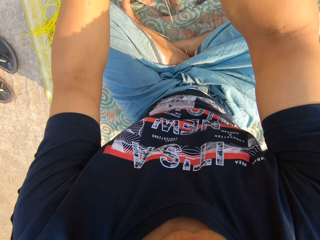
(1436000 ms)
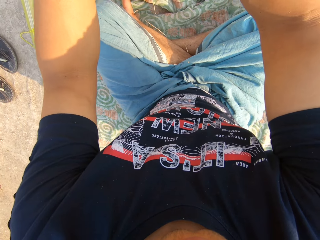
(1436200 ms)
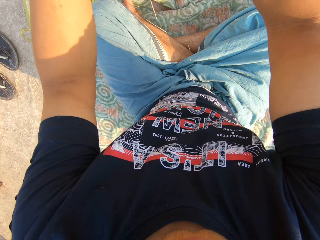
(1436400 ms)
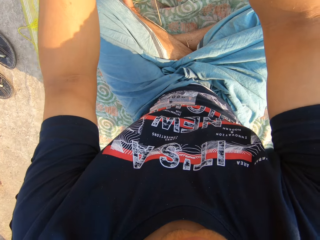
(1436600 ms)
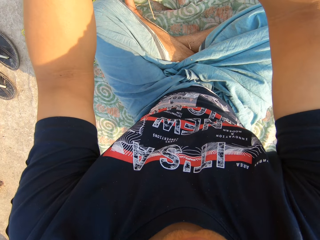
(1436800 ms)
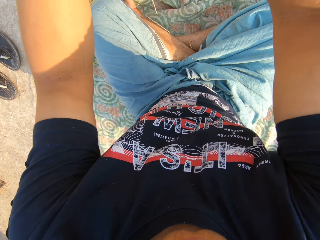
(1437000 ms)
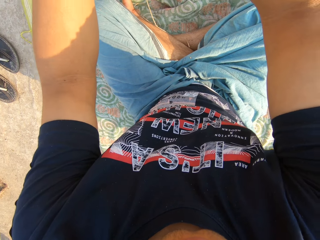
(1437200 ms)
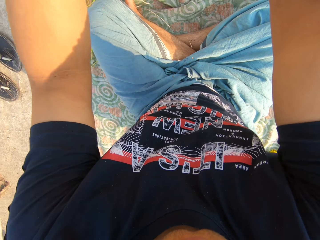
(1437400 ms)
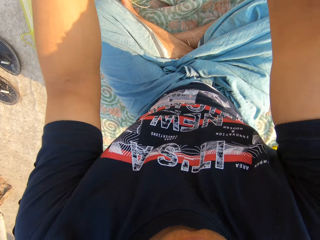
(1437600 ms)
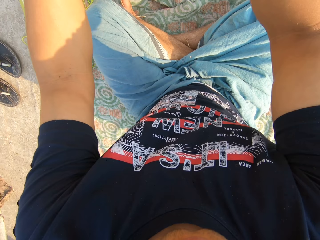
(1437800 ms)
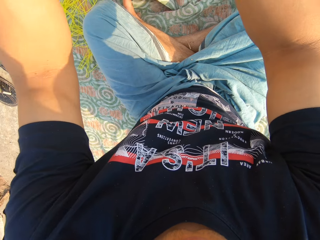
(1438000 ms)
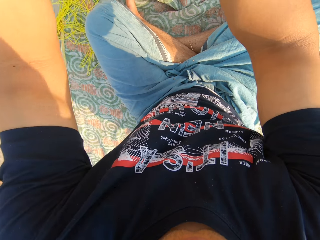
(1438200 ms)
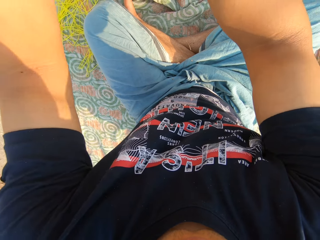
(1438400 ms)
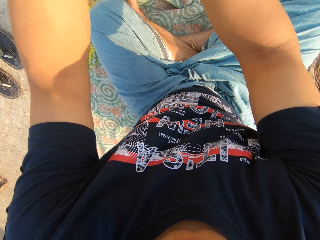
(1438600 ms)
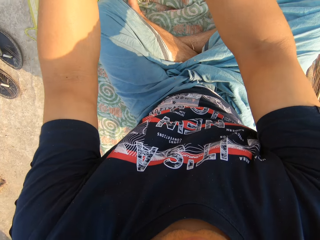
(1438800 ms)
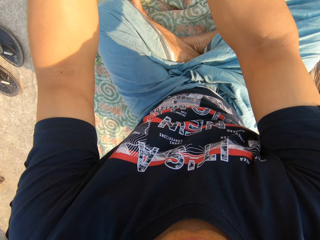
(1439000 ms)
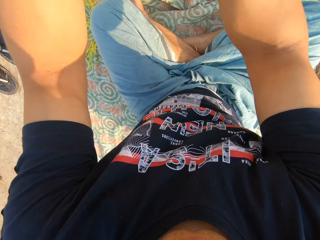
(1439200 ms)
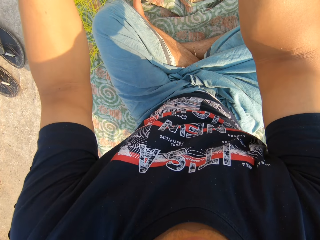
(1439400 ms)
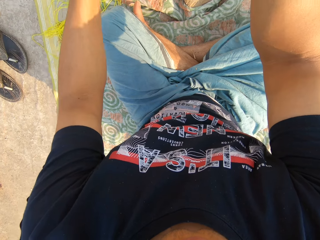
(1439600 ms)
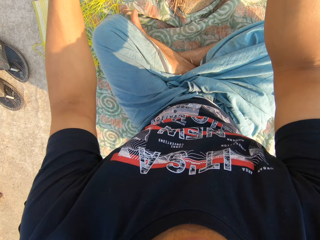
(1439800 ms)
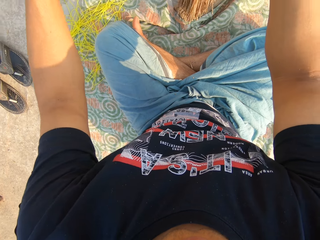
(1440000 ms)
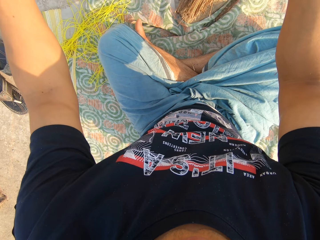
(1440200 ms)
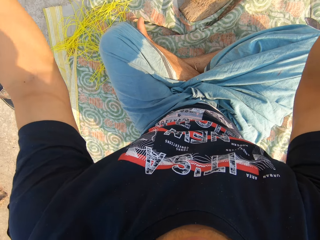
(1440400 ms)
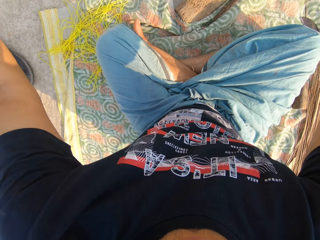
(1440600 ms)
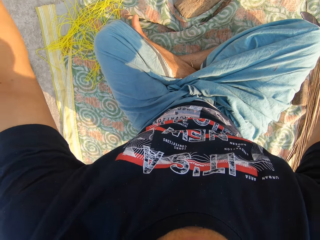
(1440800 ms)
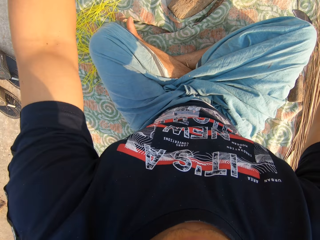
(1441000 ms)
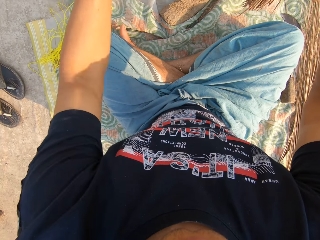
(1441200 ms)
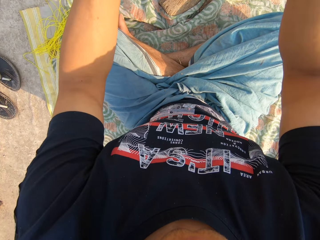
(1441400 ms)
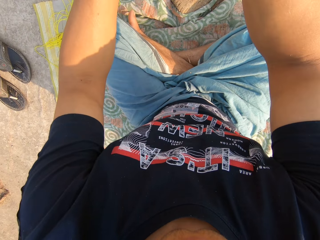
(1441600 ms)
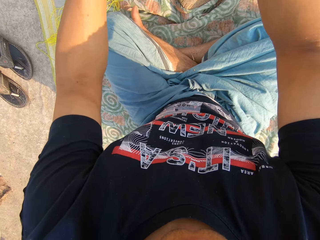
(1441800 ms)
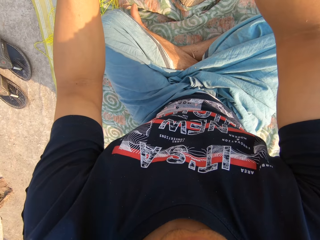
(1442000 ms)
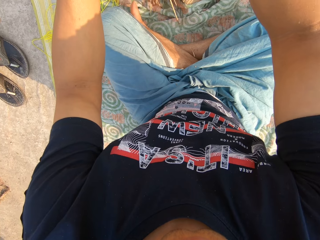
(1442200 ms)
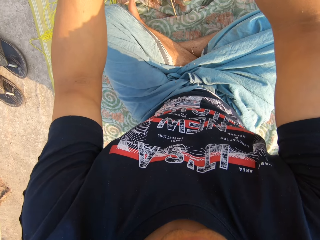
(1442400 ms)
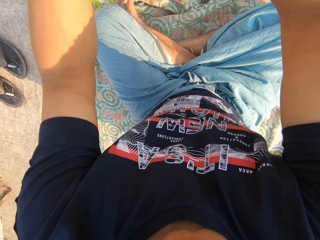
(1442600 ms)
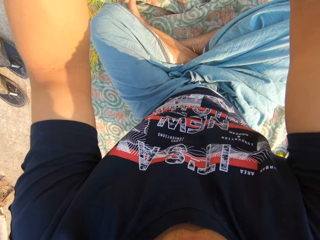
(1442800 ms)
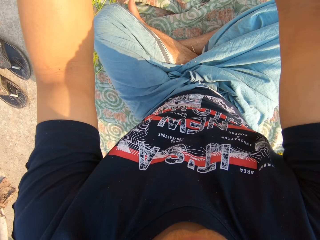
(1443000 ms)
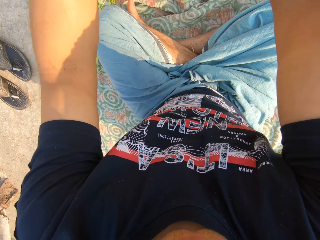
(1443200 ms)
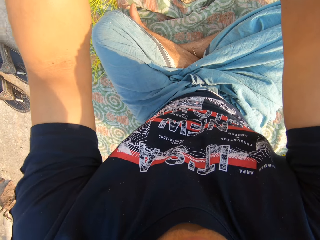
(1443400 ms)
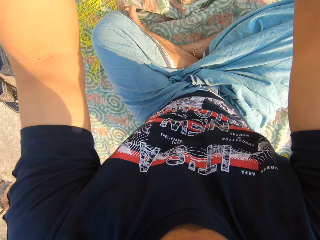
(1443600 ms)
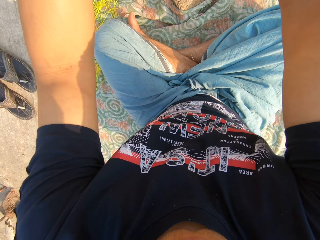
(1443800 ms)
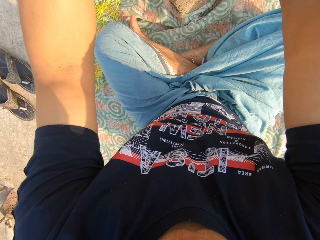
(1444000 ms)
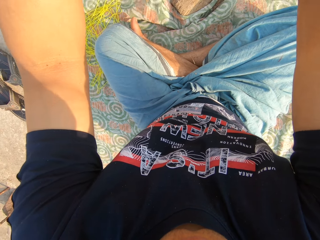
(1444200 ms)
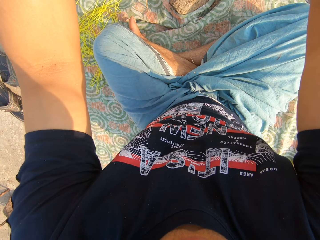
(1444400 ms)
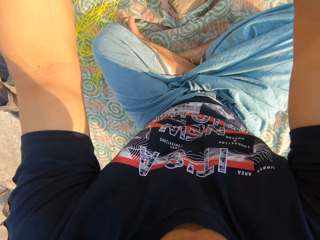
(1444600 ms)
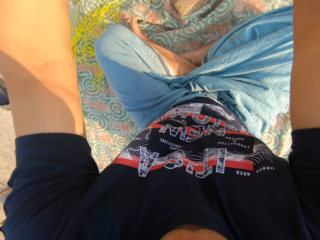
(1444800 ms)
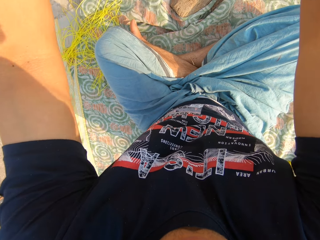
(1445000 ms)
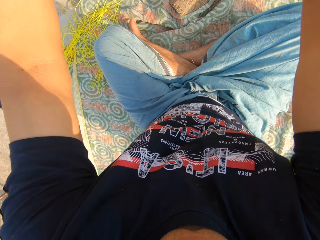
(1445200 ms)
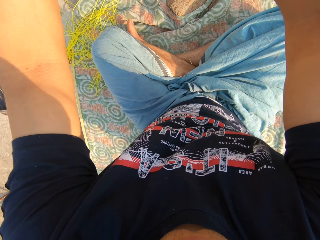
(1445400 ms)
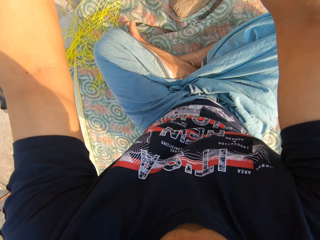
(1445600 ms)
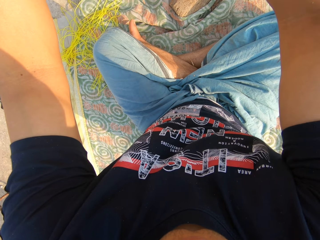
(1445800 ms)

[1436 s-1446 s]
The camera wearer hits the broomsticks on the cloth. They pick up the broomsticks. They hit the broomsticks on the cloth.

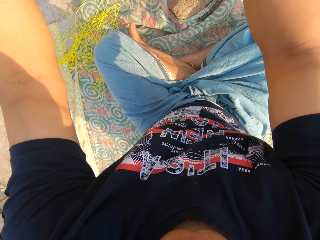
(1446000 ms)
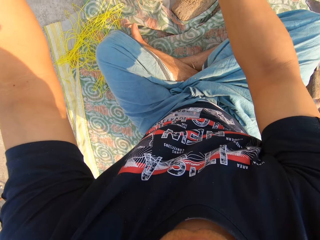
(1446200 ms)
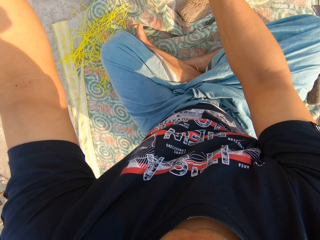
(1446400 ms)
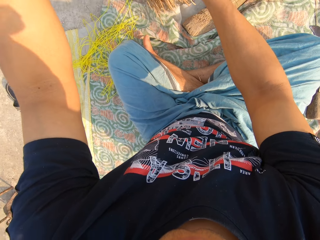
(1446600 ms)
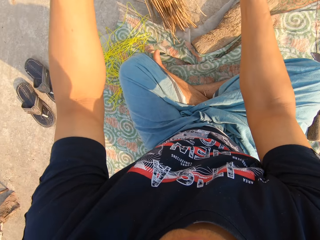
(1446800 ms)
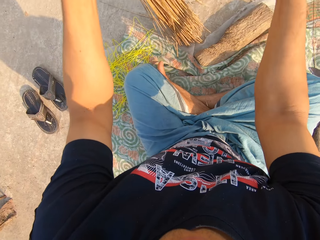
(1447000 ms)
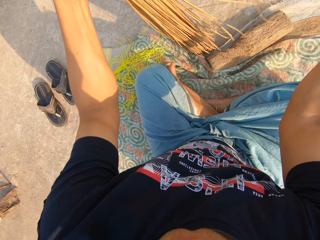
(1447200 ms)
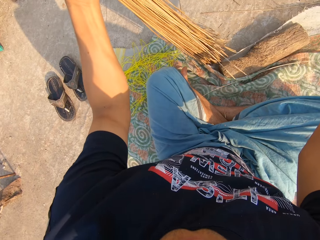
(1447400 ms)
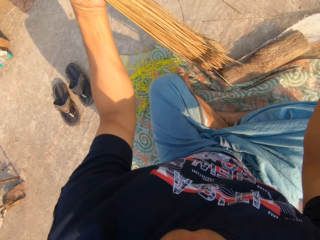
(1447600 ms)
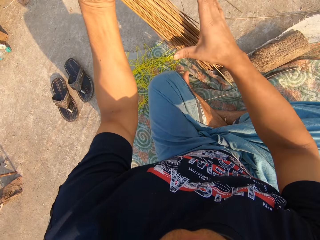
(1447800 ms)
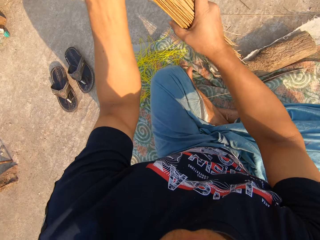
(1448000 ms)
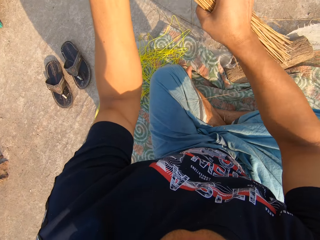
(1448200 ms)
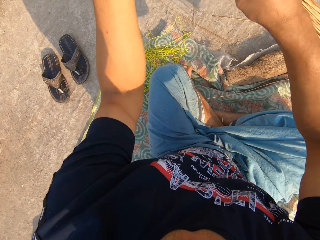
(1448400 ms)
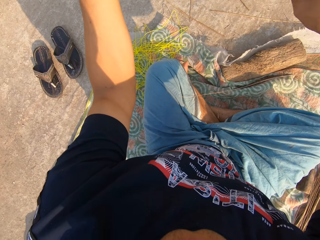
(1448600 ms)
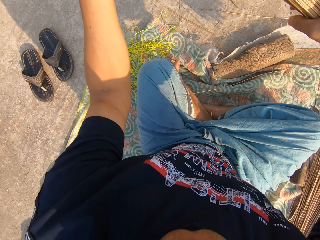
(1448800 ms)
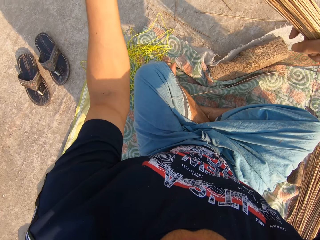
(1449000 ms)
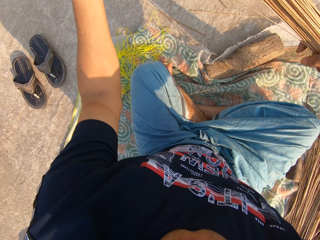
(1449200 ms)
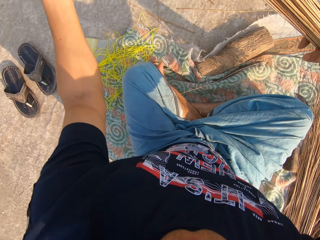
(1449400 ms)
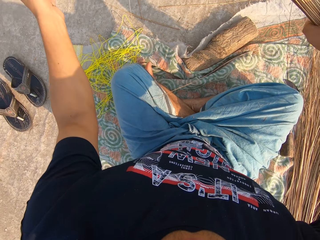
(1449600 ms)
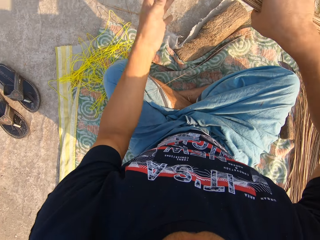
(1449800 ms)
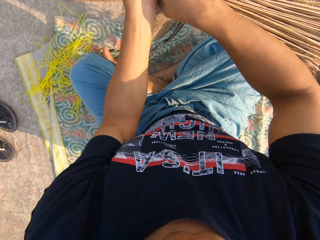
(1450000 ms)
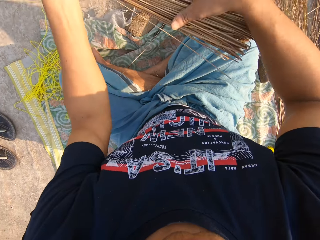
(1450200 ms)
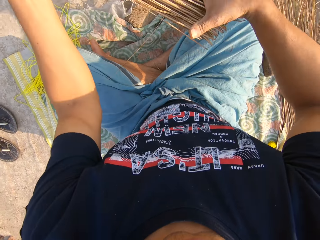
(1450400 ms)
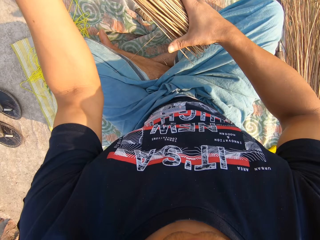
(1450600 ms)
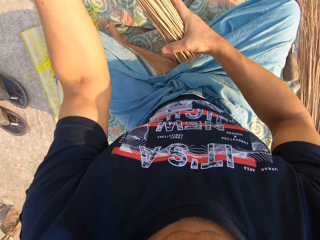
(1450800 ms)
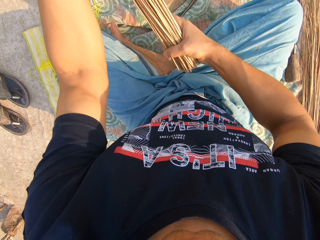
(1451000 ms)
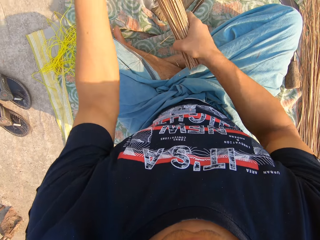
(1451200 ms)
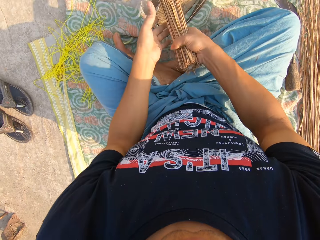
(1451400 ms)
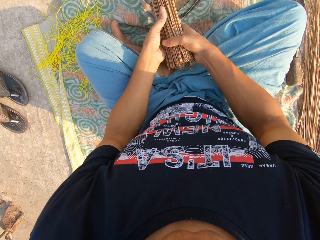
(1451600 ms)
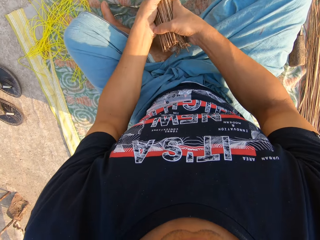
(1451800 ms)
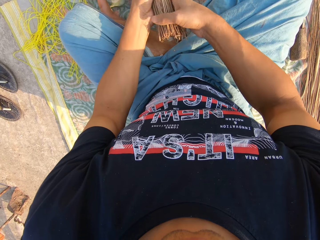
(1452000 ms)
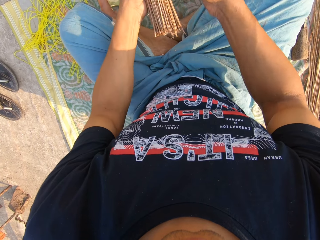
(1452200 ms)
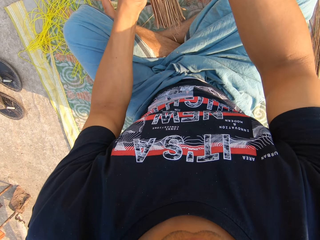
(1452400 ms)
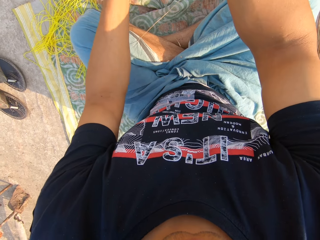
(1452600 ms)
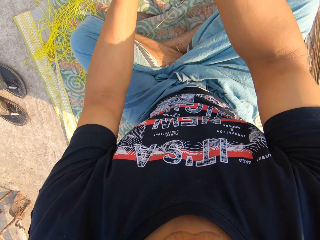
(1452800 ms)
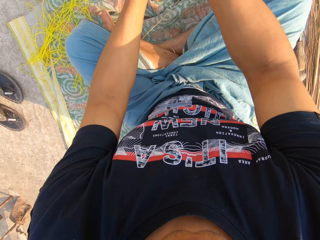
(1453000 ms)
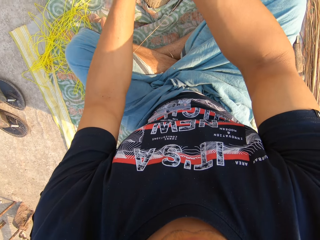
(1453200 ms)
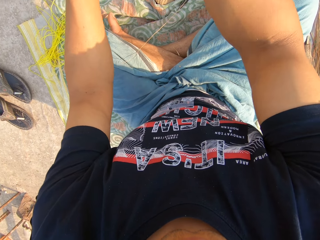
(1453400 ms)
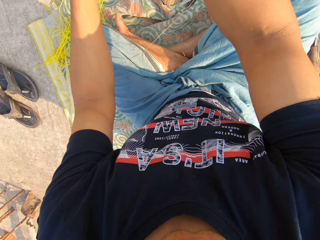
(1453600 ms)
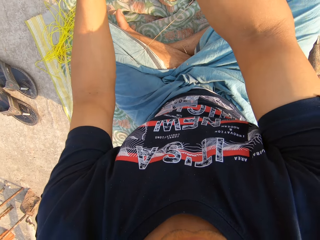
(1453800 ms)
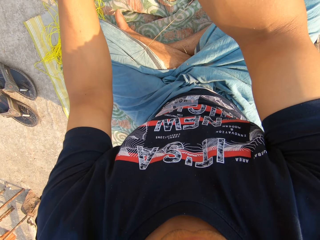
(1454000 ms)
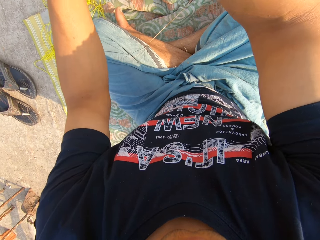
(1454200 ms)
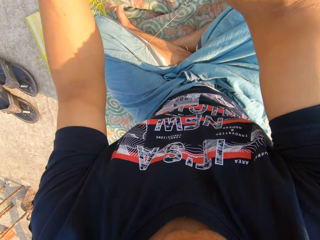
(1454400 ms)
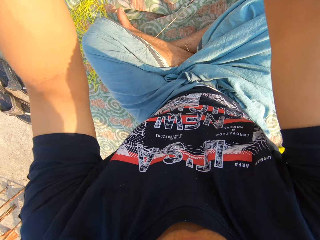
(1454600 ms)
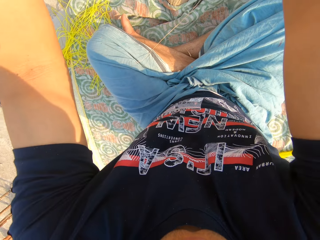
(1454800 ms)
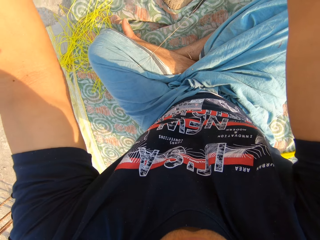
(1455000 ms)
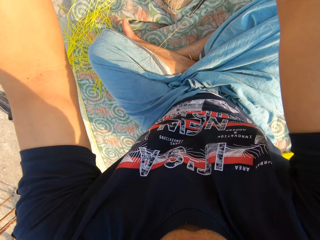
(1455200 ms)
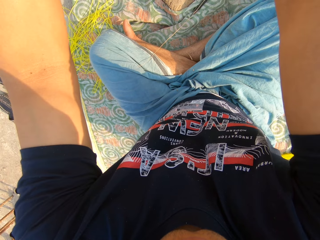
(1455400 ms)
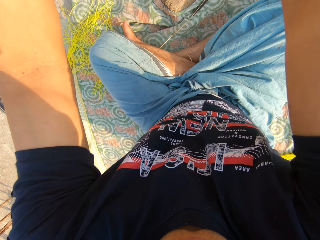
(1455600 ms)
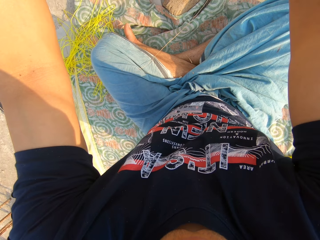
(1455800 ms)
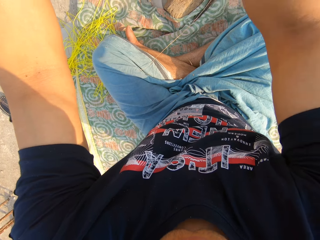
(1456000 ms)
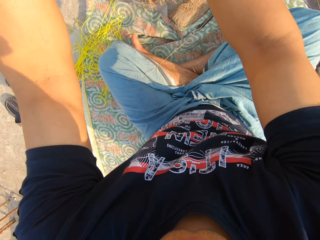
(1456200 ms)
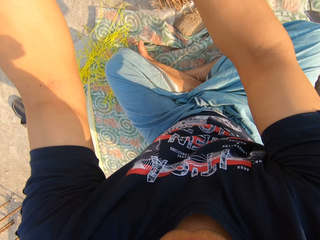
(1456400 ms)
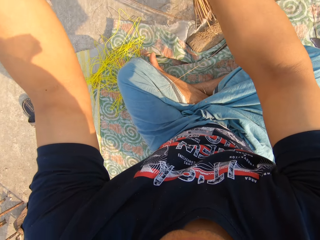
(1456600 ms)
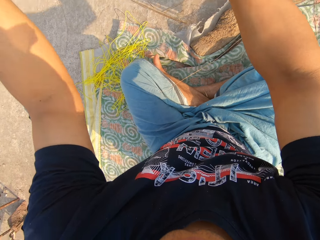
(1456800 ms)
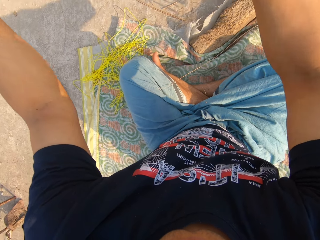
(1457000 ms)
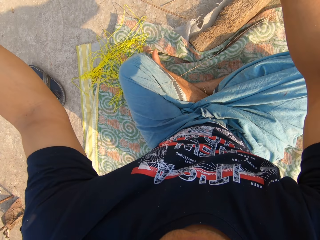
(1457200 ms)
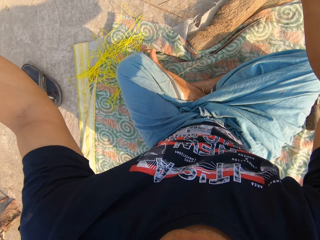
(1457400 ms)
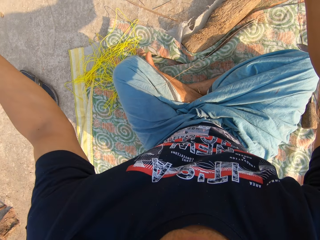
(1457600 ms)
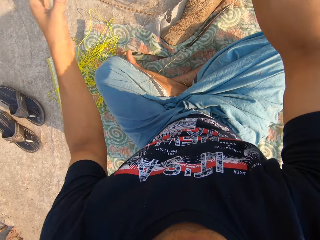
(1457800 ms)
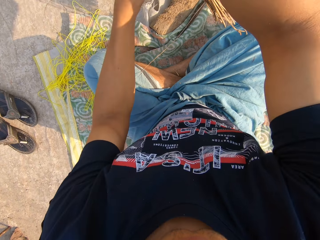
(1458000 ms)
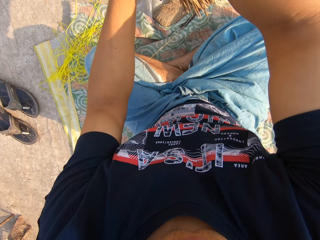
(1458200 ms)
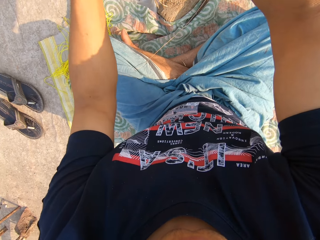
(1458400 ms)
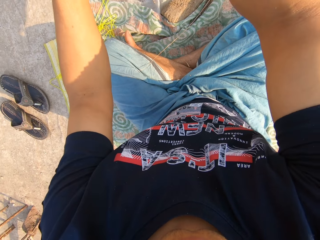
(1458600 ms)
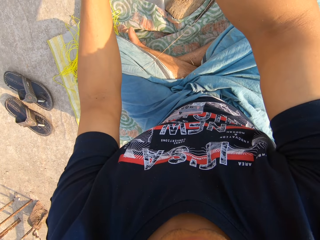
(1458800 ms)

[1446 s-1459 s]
The camera wearer removes a broom stick from the pile. He holds the broomsticks with both his hands. He moves the broomsticks about with his hands. He places the broomsticks on the board. He picks up the broomsticks. He hits the broomsticks on the cloth. He picks up the broomsticks.
